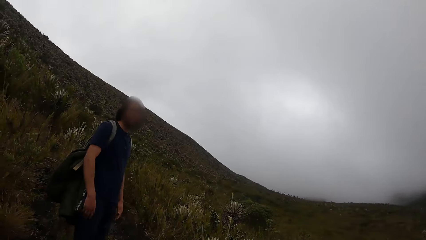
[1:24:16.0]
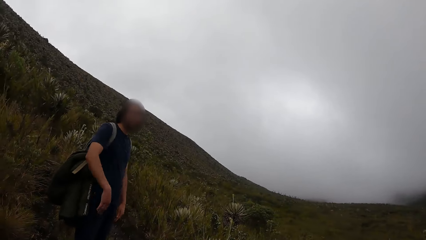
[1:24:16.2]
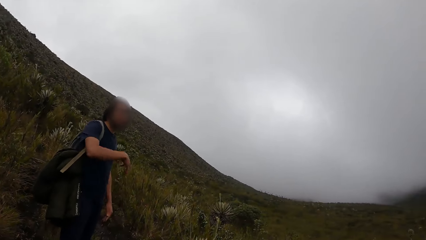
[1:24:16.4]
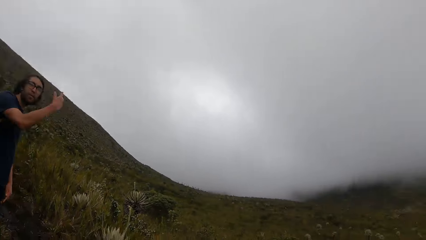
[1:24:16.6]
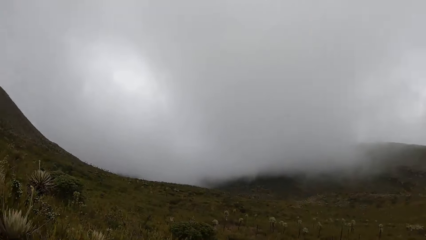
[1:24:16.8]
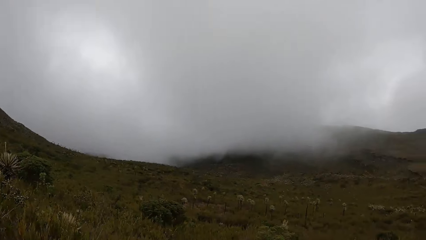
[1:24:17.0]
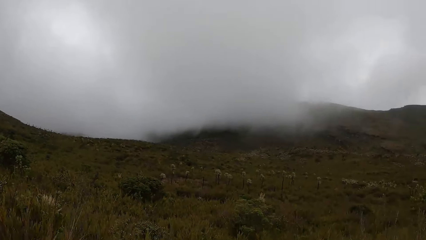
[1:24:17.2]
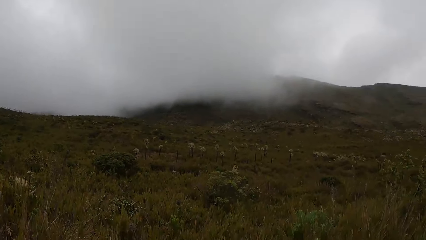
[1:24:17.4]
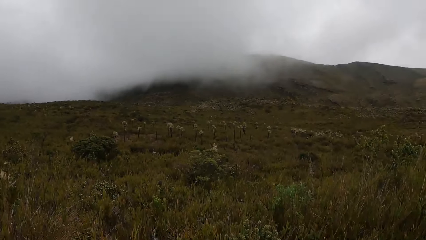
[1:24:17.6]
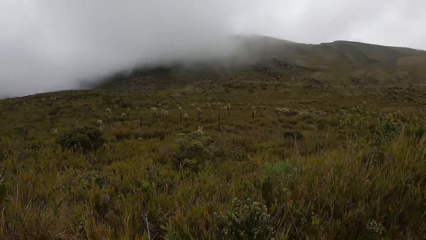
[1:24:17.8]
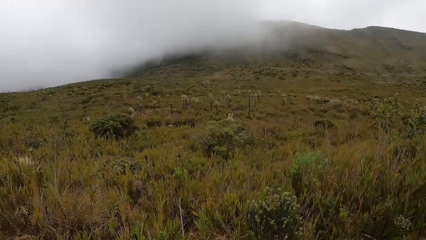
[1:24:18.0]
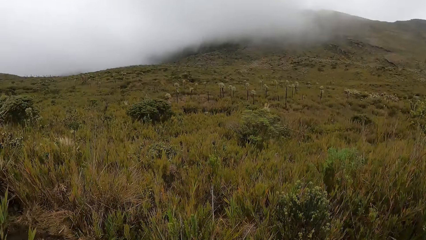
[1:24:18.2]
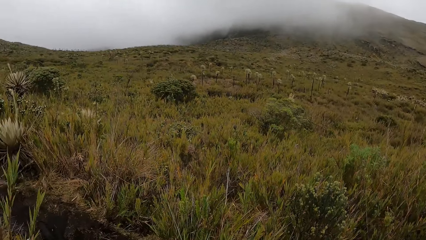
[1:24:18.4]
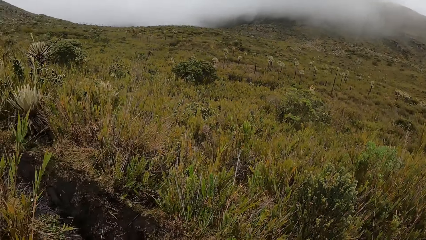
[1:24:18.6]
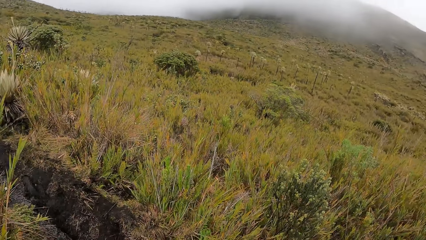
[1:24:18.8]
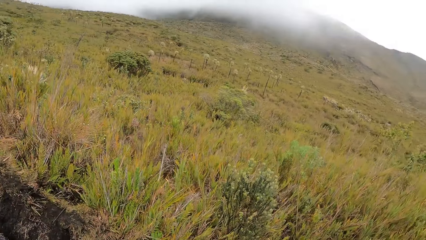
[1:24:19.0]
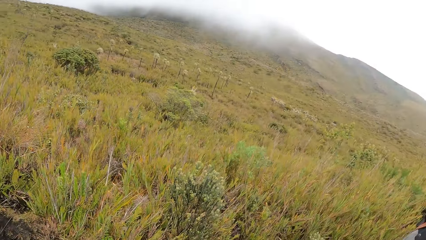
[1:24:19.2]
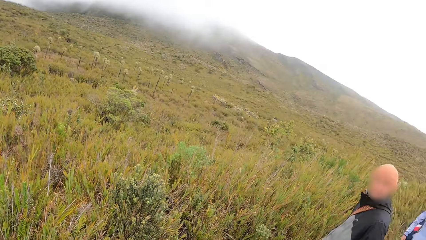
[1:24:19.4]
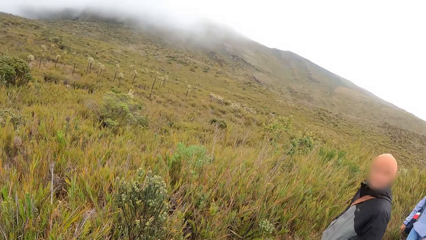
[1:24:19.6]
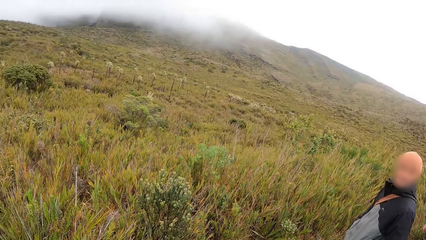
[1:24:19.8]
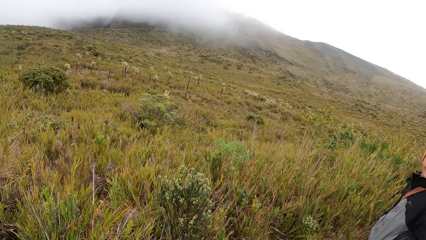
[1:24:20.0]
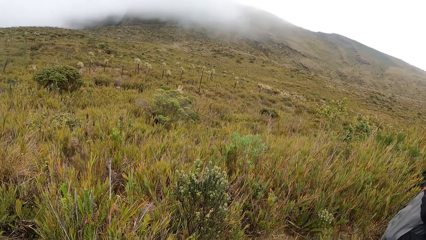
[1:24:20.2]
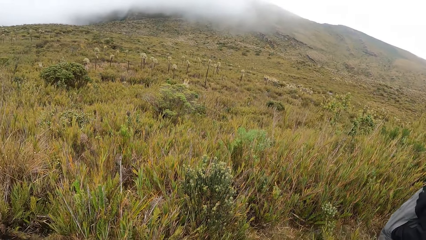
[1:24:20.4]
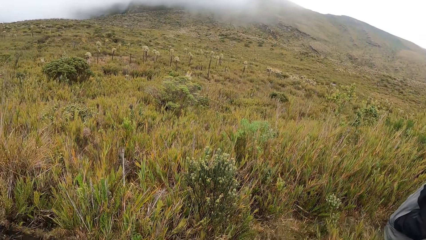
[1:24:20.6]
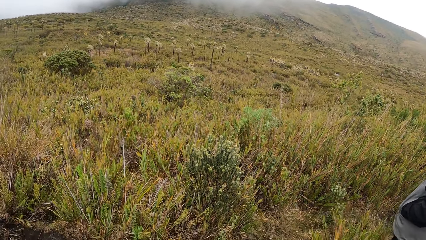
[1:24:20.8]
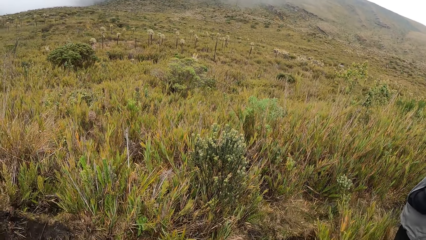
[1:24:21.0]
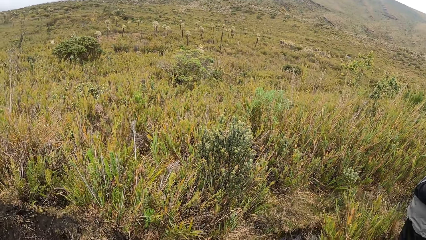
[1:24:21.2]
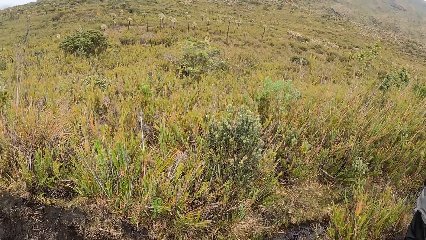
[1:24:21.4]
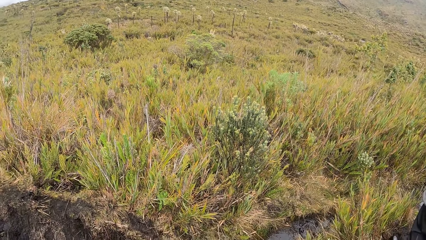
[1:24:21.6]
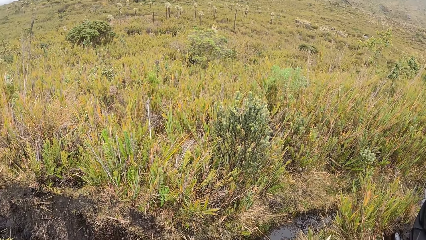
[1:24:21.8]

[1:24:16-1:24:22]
A man raises his hand. The camera wearer stares around.

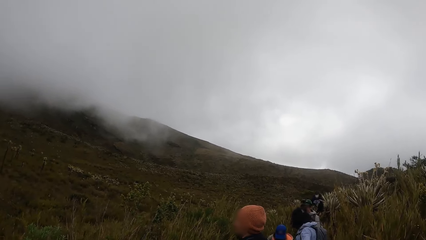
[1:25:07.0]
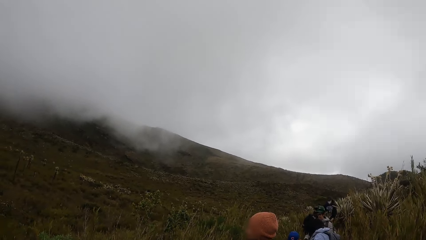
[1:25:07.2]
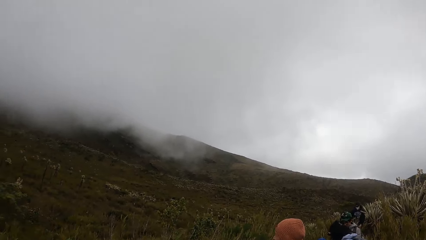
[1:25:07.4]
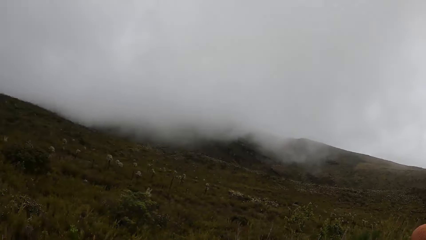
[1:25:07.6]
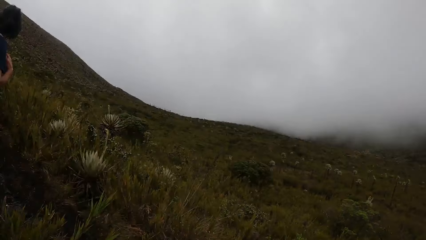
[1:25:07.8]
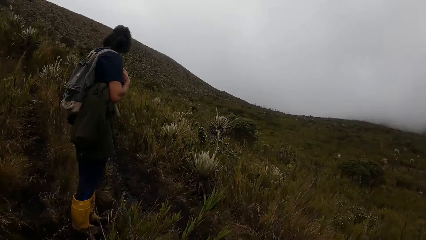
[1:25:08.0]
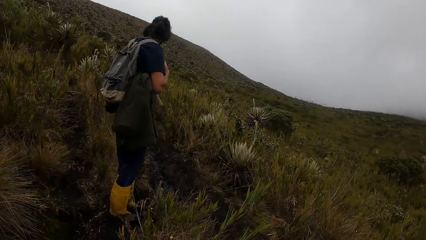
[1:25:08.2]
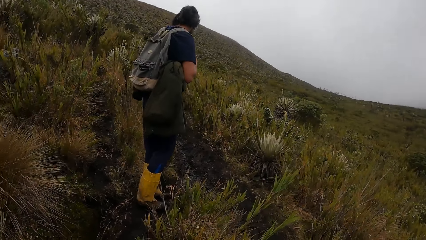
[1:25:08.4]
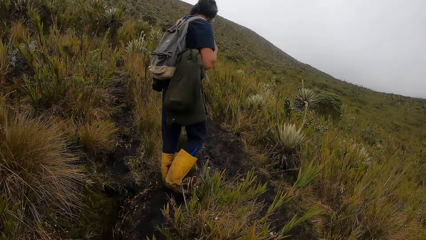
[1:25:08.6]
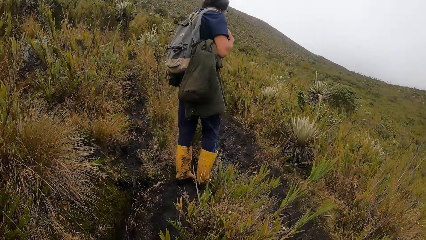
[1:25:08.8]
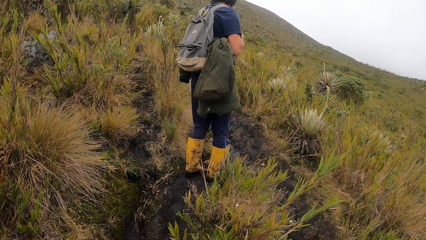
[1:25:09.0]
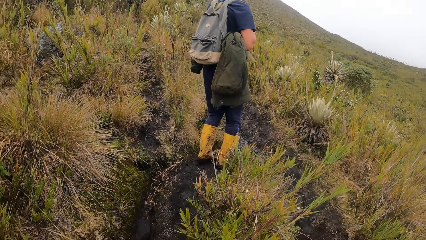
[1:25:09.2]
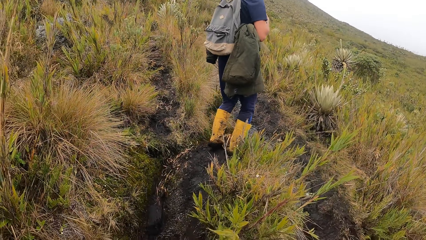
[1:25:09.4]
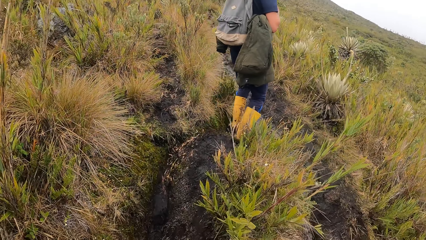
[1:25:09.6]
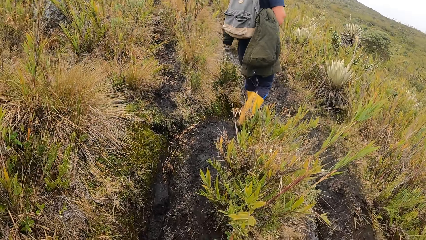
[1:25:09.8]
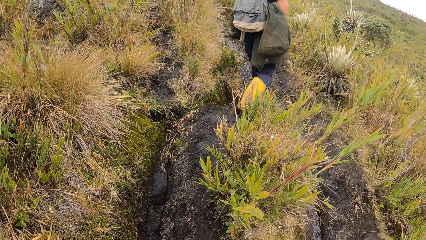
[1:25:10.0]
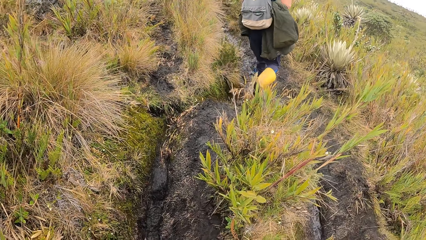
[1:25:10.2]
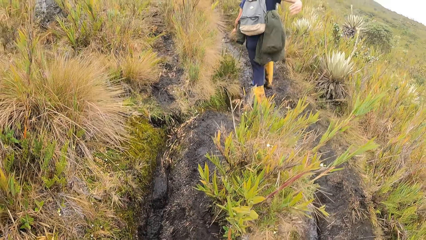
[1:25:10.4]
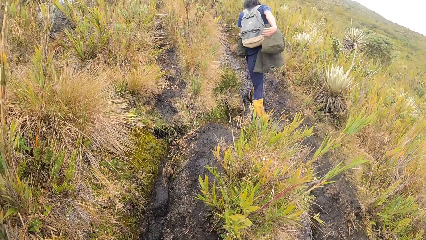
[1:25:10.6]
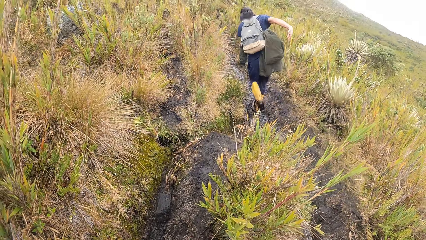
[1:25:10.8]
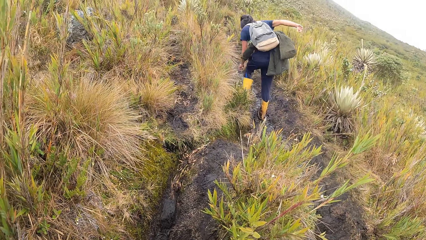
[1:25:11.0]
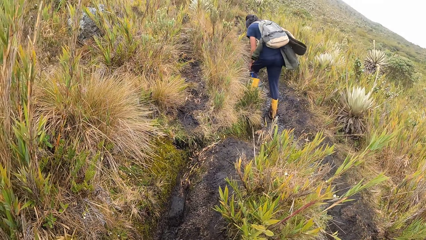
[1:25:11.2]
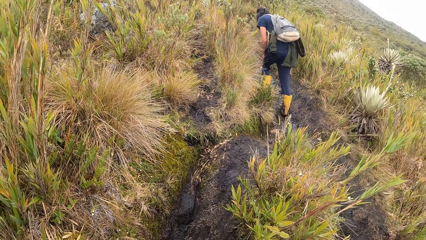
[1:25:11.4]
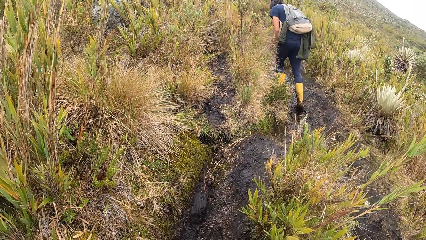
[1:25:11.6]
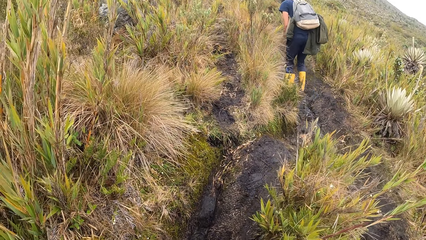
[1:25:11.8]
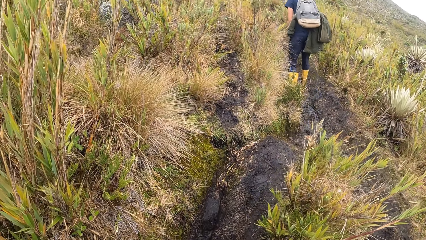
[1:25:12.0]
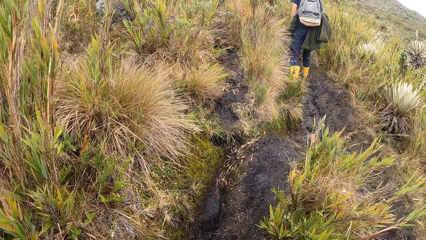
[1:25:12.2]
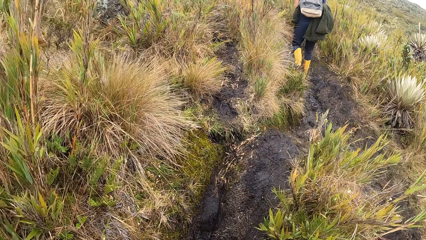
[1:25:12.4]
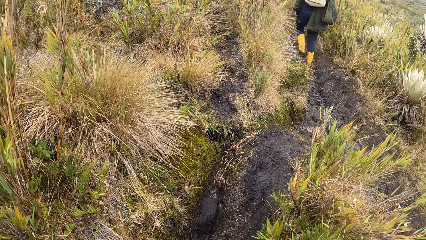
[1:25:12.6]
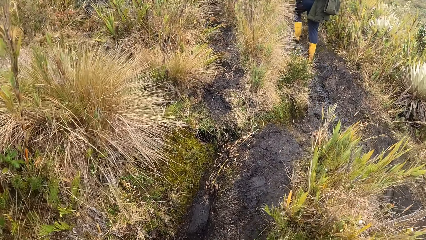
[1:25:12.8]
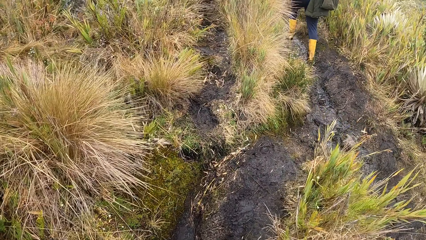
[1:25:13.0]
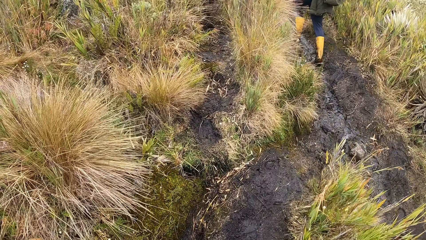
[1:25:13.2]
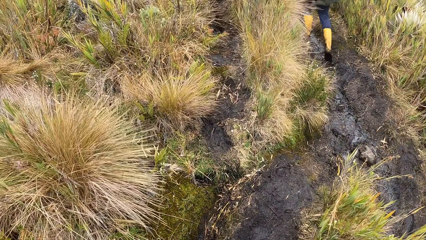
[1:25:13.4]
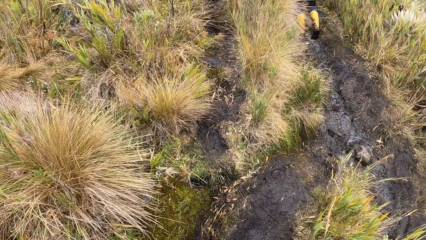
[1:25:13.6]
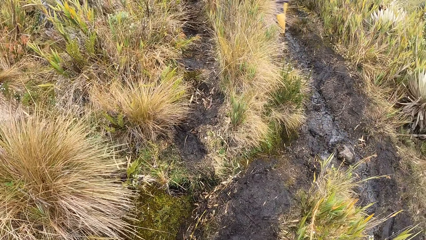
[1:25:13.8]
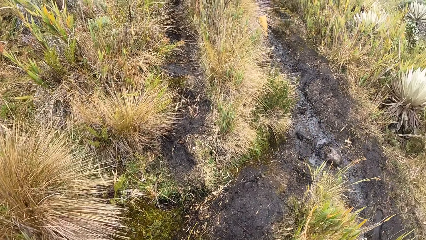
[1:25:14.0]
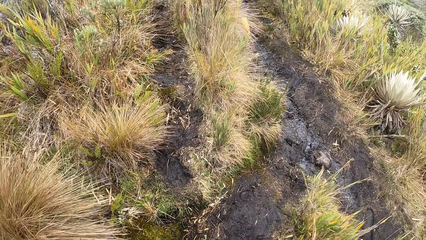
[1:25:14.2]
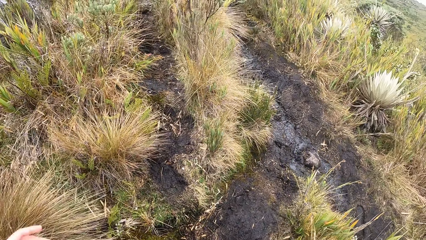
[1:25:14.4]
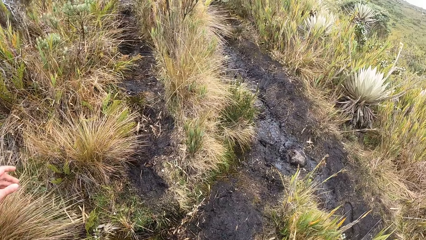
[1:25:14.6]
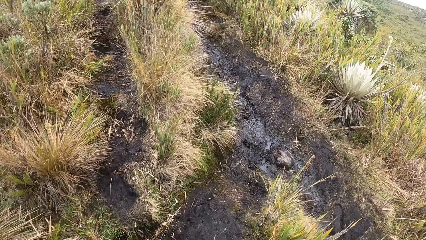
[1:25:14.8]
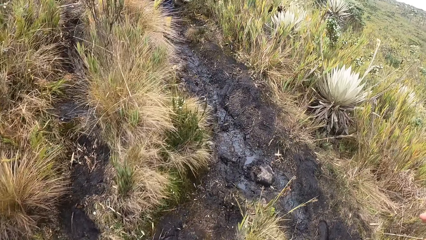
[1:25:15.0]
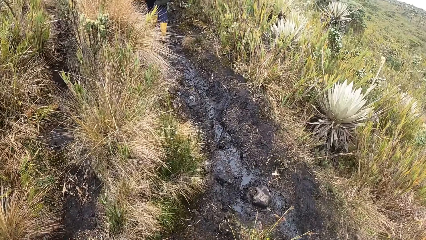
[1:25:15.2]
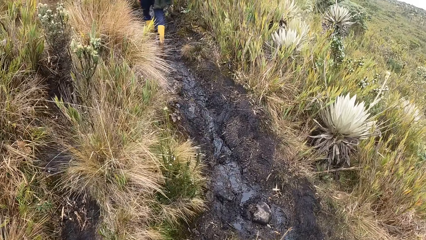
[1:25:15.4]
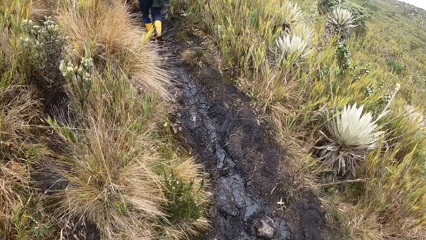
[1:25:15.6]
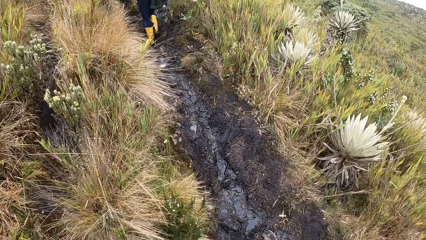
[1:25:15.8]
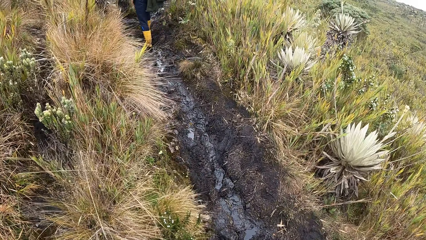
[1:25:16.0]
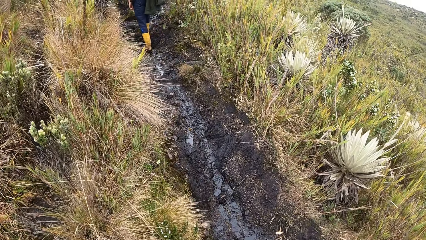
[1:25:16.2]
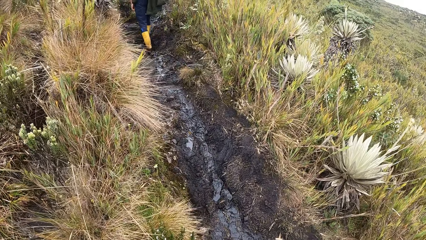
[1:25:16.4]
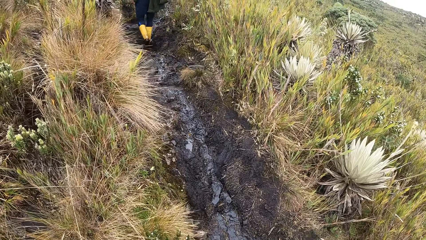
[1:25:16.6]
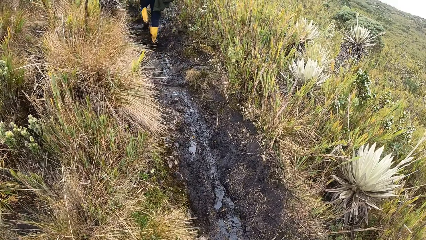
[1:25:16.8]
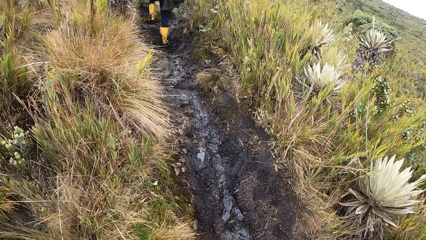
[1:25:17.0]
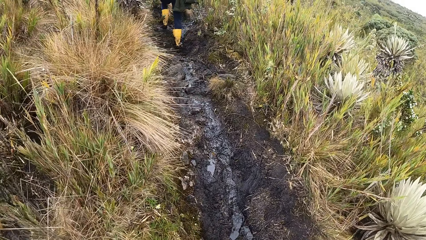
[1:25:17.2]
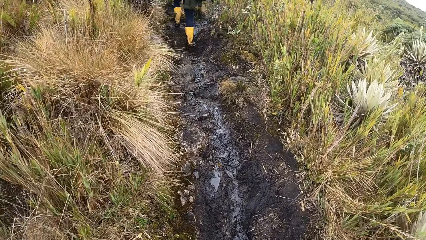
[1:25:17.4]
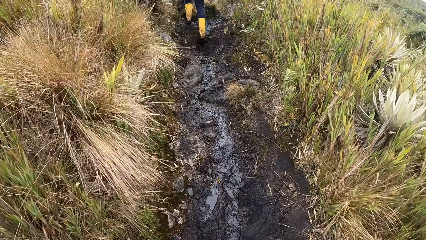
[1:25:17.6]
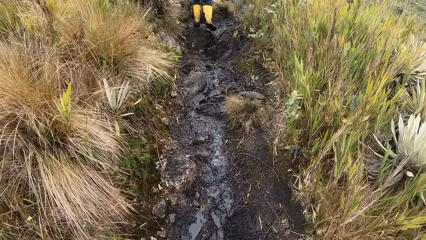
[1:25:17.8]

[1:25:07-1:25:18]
A man climbs the mountain. The camera wearer climbs the mountain.
